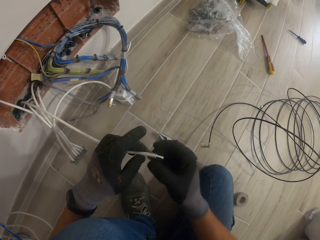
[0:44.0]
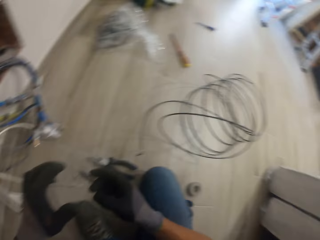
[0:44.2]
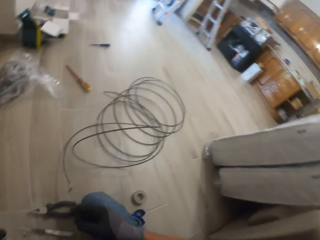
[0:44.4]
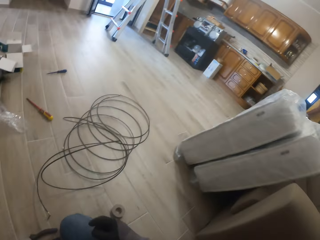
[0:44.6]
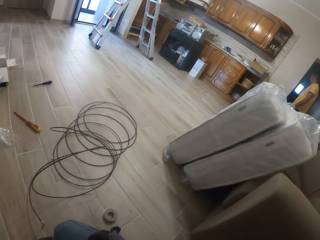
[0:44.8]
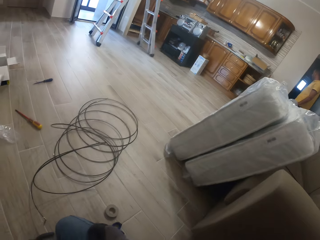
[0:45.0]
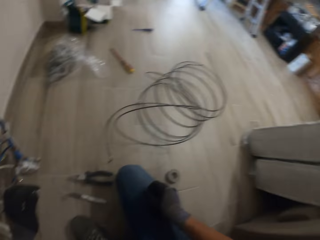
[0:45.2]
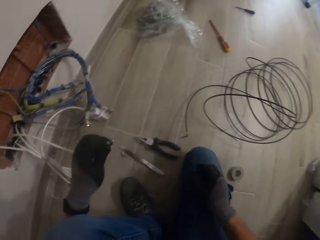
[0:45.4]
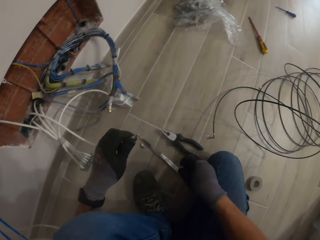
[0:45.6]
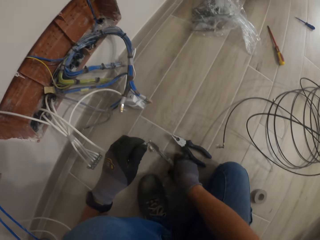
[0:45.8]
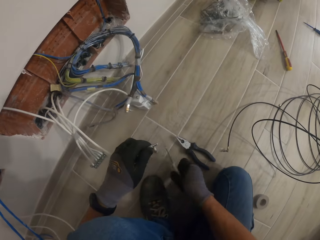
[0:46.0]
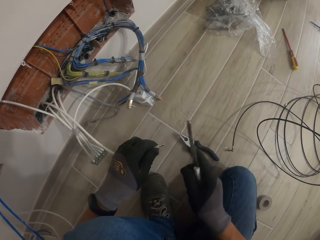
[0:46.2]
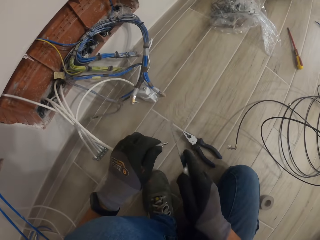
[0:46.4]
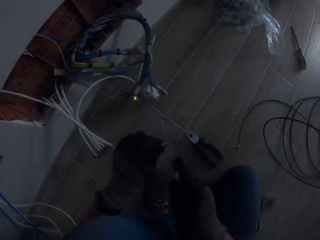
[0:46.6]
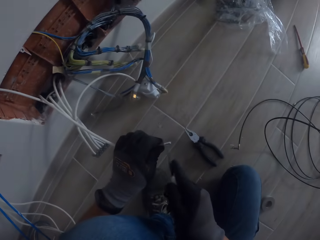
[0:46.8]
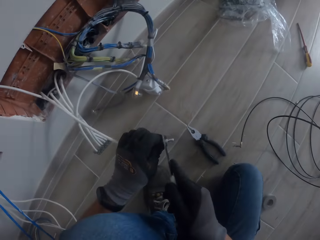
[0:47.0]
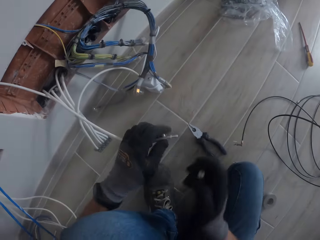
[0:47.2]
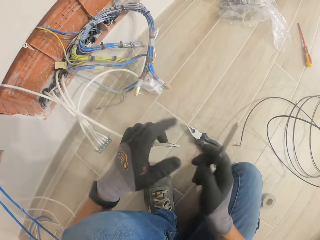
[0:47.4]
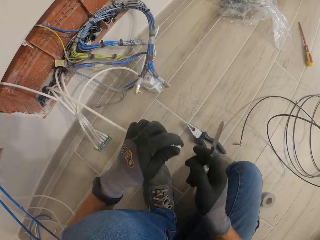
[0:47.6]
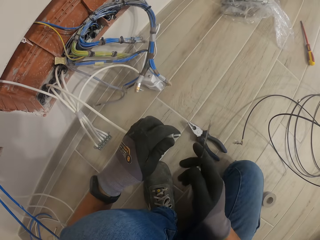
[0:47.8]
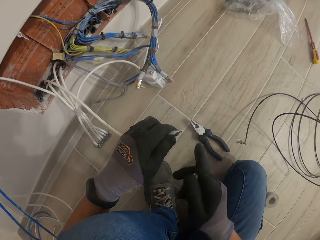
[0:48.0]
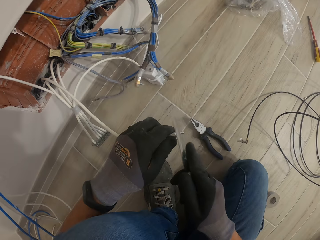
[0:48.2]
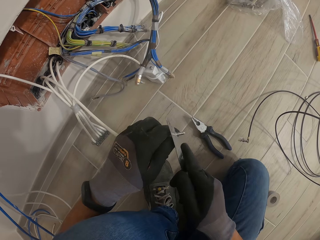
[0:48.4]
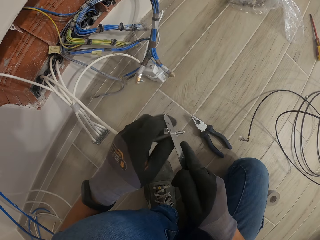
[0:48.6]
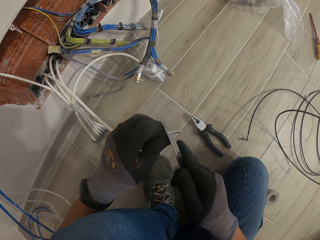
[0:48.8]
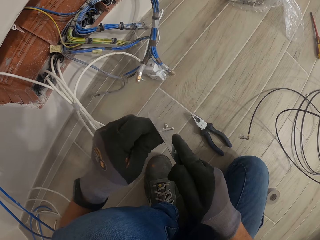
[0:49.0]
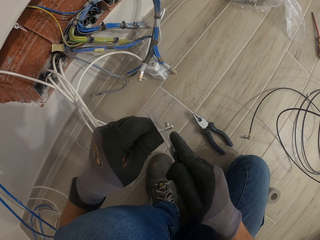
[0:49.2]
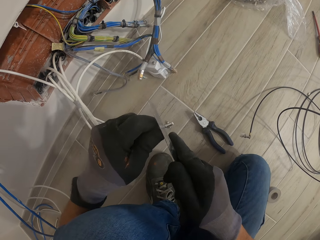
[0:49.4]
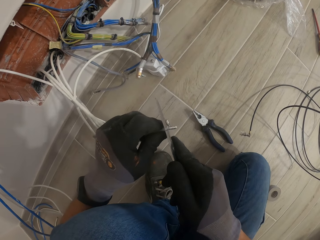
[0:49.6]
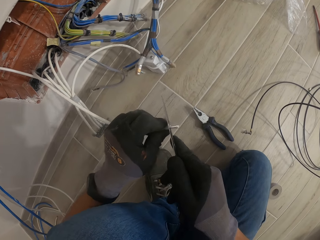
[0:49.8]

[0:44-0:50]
The camera wearer picks up a knife. They use the knife to sharpen the cable. They cut a wire.

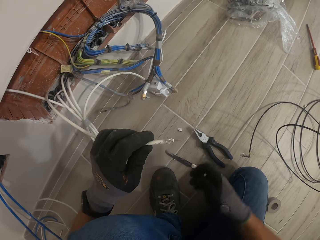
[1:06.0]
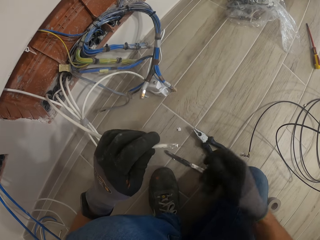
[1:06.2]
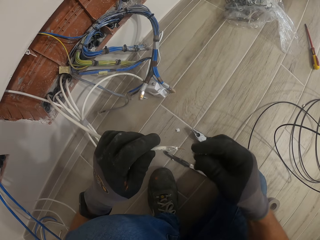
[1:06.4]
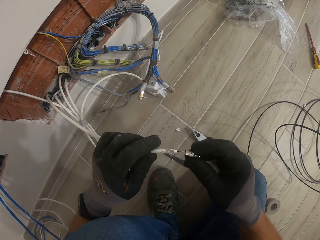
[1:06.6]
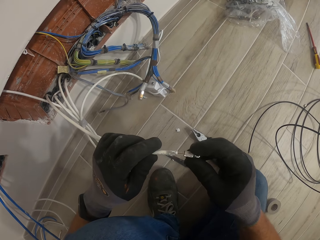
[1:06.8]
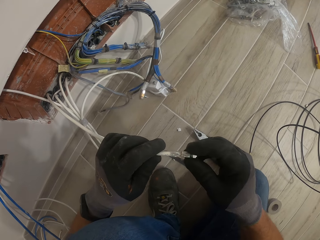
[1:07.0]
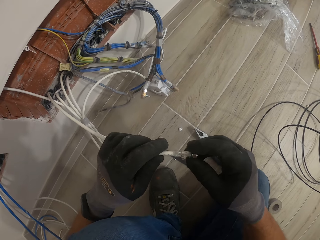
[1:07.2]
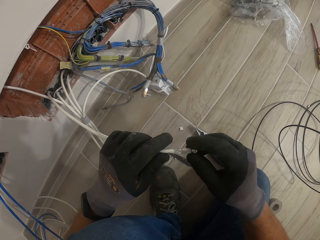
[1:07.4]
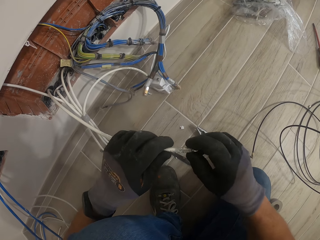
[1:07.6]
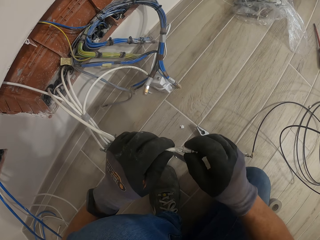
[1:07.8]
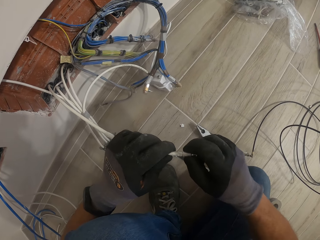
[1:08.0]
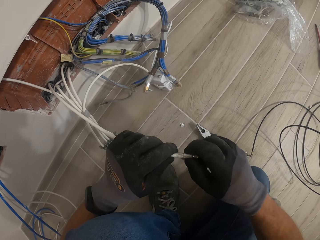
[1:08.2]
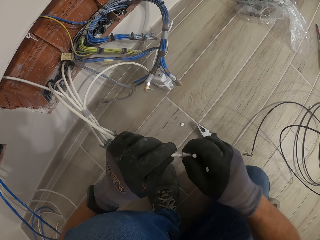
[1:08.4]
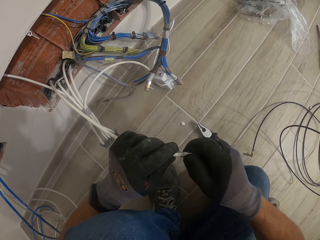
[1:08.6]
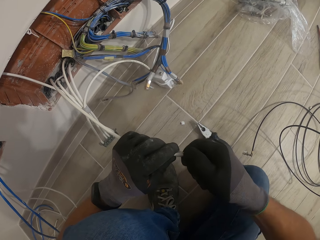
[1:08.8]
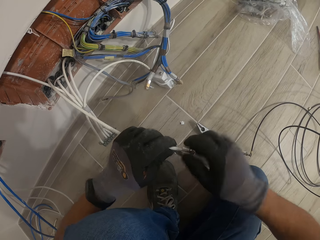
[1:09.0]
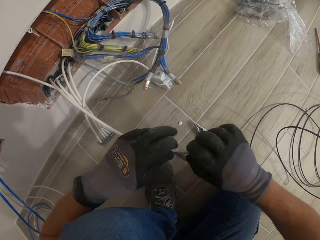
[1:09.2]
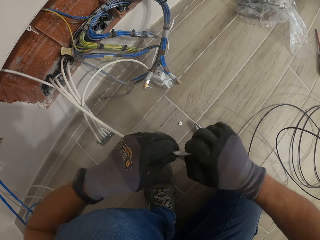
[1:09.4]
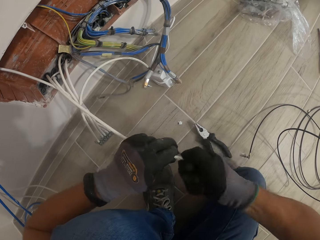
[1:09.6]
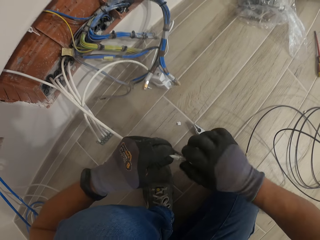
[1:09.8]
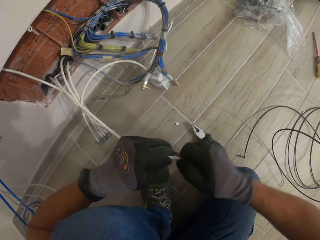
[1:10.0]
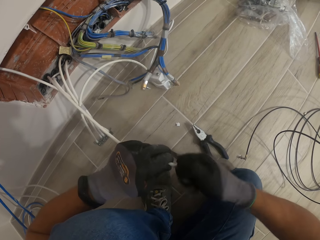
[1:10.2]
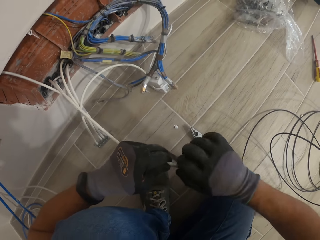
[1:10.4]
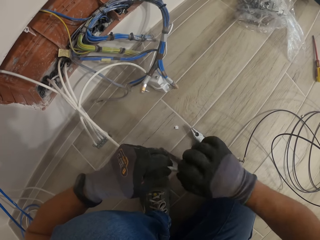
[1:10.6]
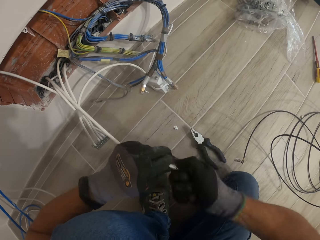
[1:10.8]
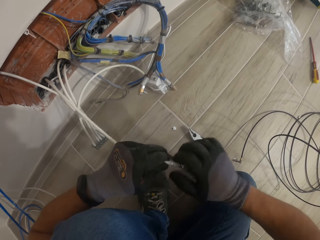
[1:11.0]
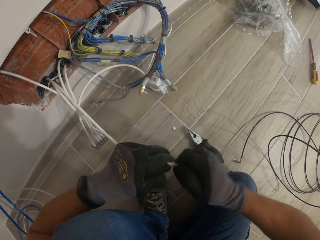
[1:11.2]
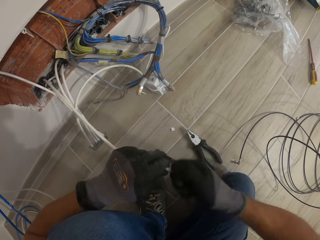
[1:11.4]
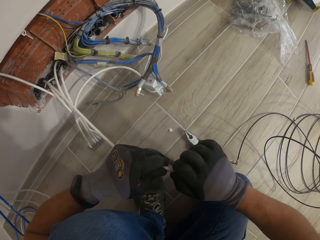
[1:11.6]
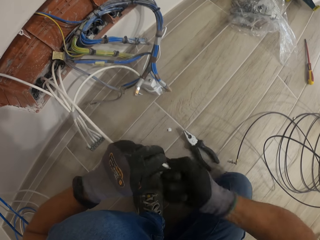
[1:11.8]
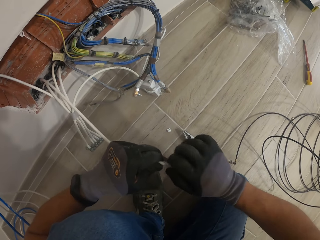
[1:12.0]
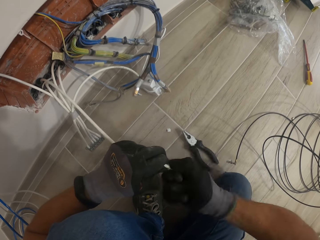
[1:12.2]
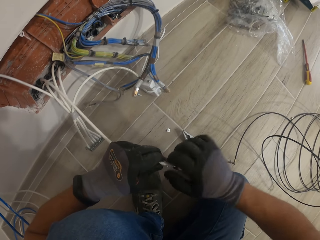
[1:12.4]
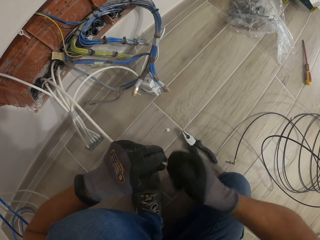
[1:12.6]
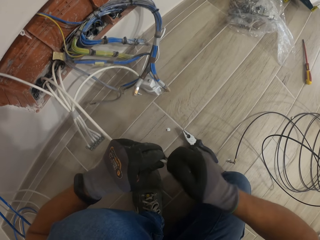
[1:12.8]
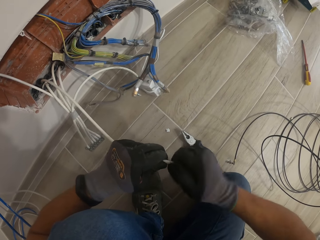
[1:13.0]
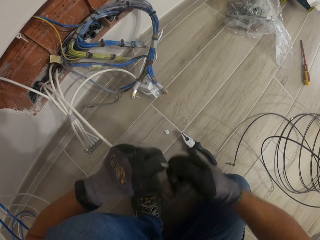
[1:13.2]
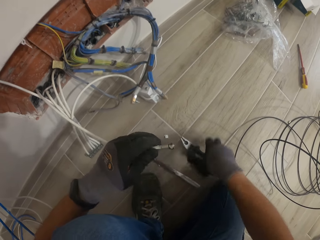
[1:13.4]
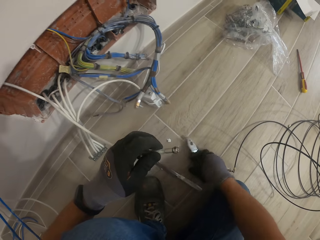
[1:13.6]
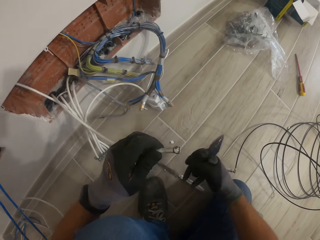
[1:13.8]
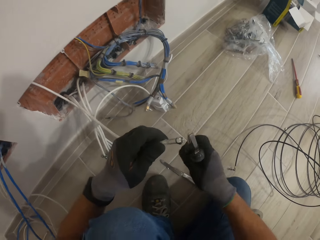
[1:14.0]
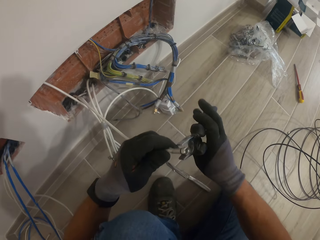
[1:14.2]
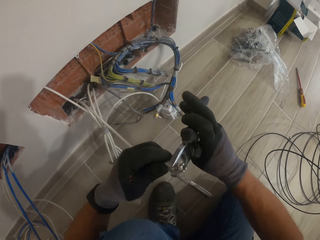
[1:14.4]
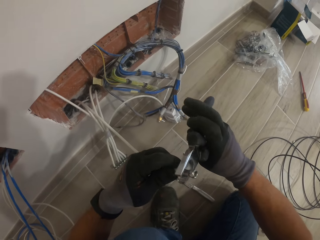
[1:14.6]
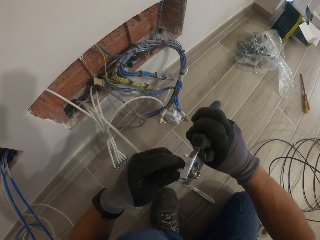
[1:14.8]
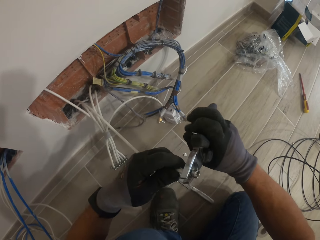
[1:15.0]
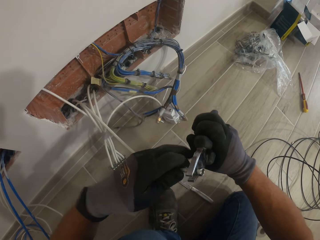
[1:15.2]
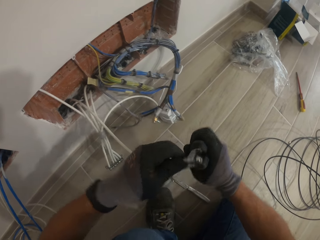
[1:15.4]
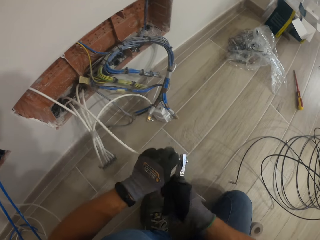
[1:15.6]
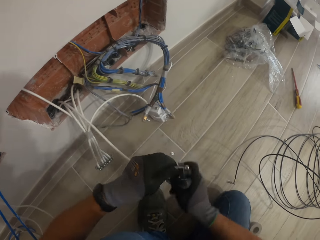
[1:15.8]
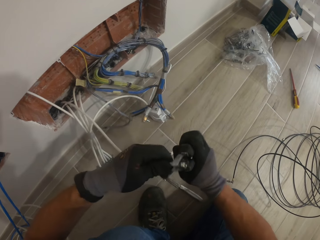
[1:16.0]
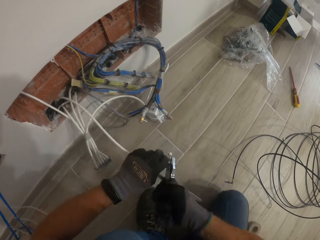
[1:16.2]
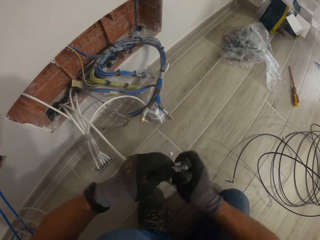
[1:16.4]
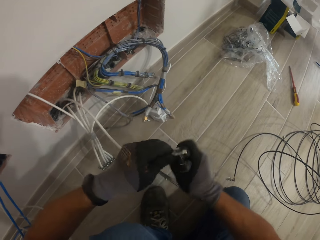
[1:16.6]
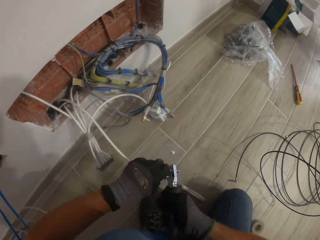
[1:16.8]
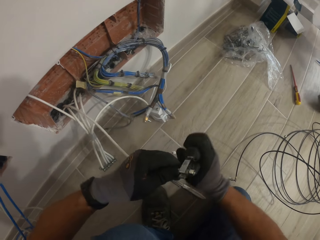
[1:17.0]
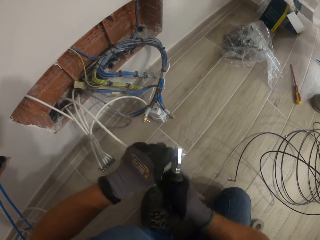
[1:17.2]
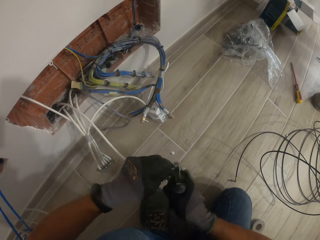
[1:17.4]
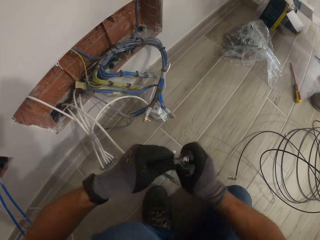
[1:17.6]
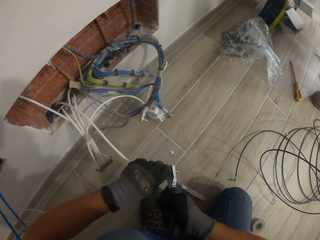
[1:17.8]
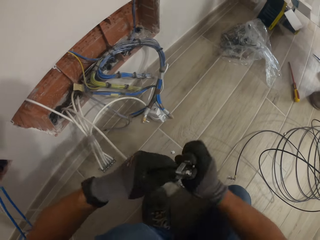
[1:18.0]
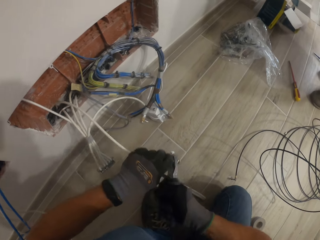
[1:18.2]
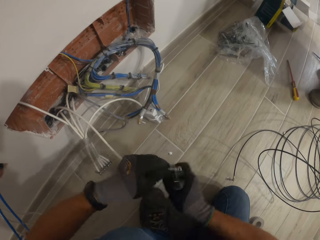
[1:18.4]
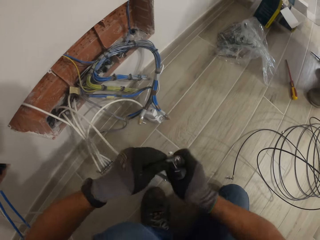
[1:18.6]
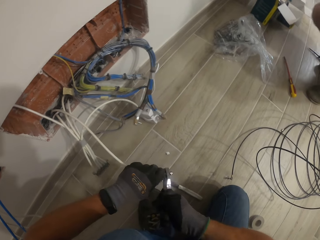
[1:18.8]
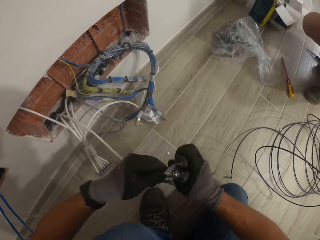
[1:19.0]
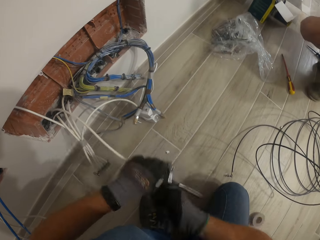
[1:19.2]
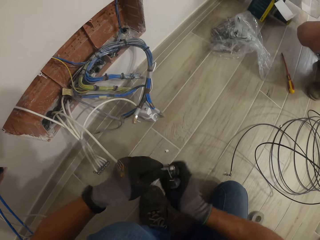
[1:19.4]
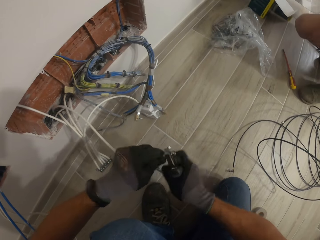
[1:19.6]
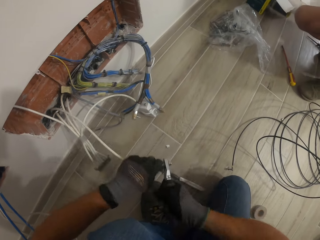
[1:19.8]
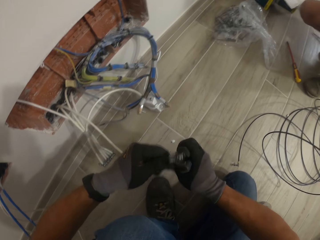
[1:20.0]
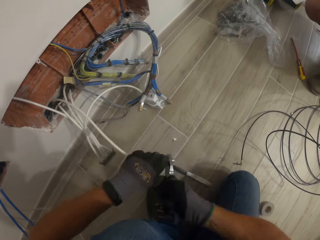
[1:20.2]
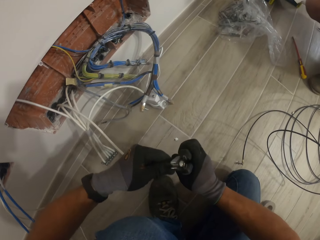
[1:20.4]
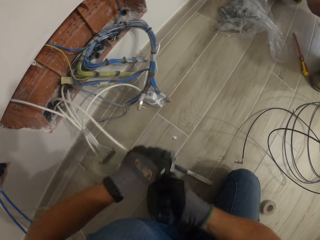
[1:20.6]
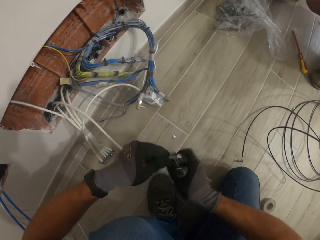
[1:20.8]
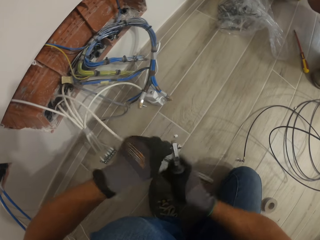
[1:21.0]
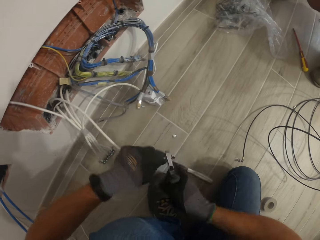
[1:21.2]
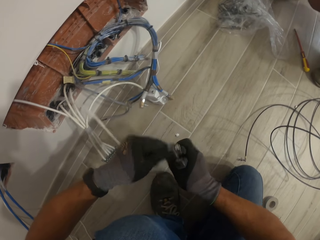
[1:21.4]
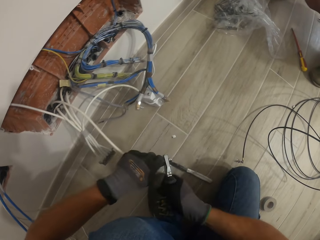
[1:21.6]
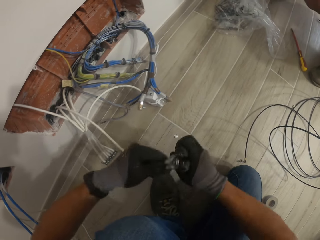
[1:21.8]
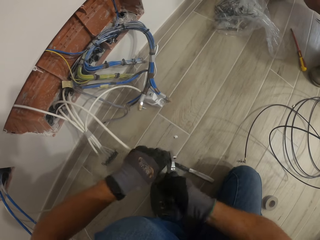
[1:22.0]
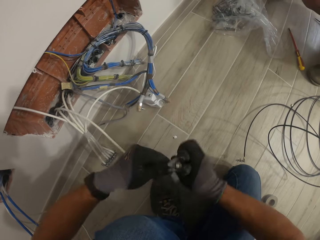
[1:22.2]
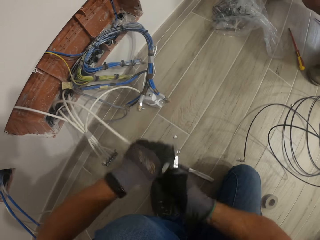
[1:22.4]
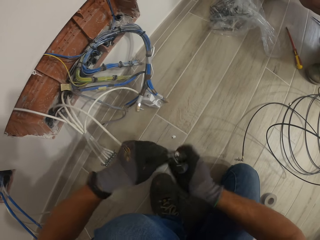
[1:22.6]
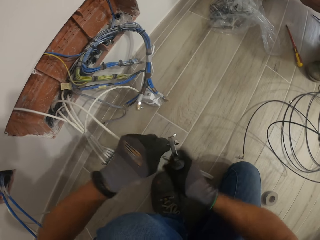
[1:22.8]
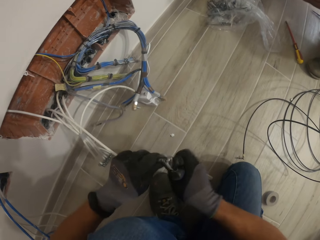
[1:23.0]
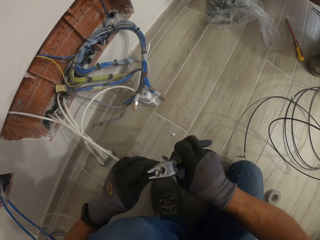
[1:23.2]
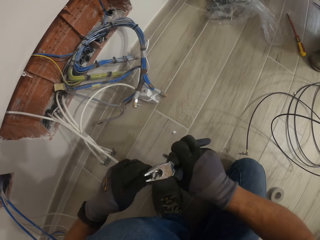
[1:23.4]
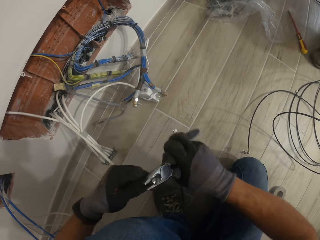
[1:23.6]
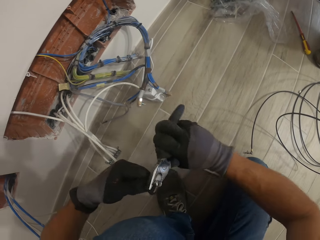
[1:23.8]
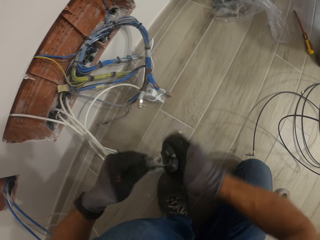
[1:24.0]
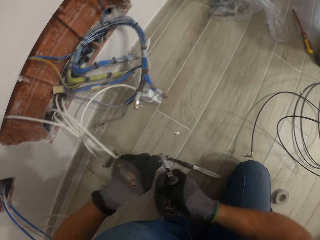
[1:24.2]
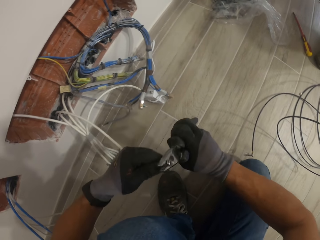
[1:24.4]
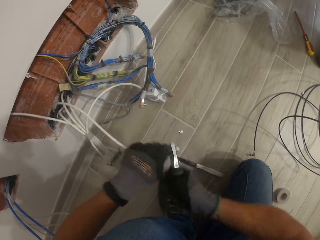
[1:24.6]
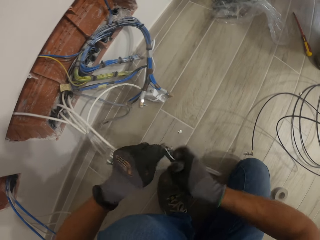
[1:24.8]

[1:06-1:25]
The camera wearer fixes the television jack pin on the cable. They pick up the pliers and tighten the television jack on the cable with the pliers.
